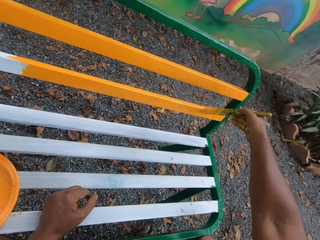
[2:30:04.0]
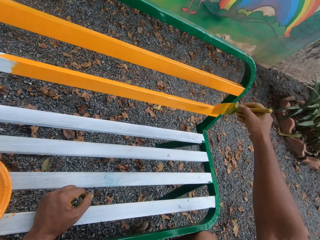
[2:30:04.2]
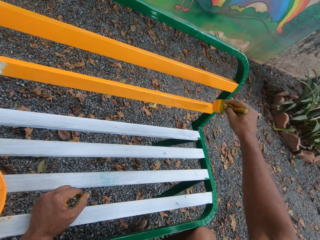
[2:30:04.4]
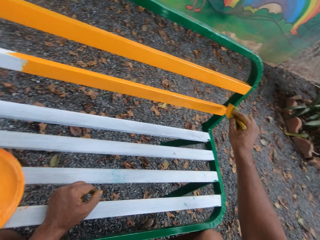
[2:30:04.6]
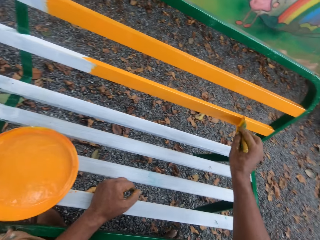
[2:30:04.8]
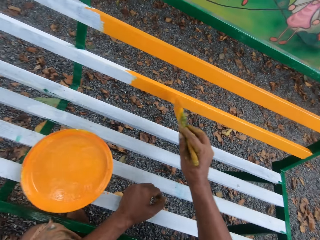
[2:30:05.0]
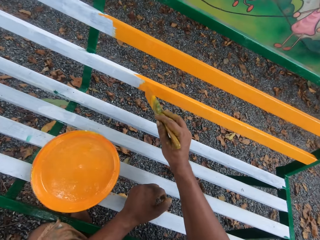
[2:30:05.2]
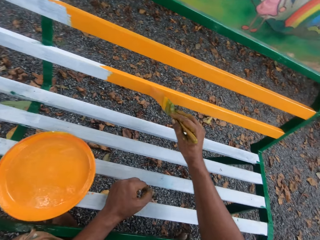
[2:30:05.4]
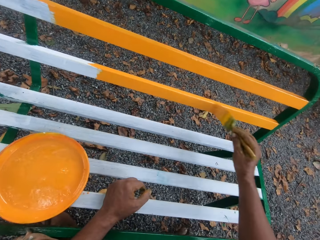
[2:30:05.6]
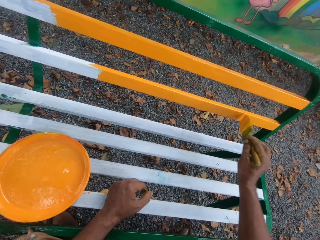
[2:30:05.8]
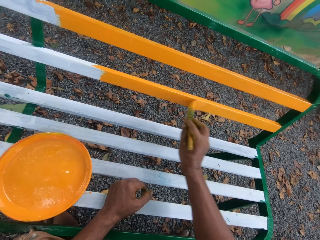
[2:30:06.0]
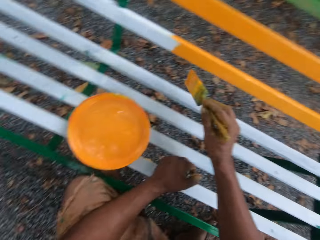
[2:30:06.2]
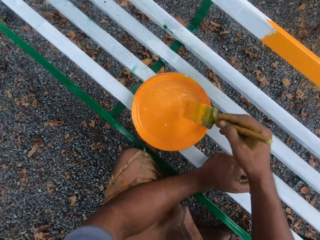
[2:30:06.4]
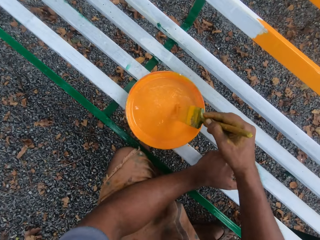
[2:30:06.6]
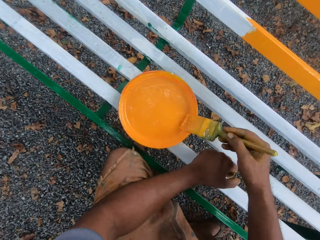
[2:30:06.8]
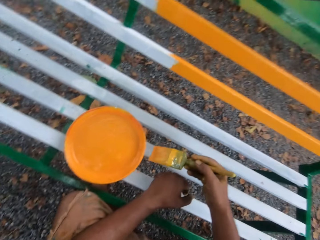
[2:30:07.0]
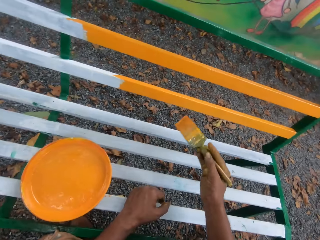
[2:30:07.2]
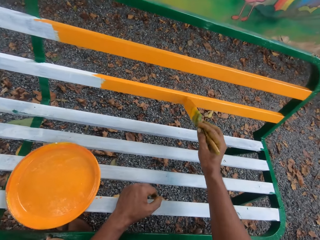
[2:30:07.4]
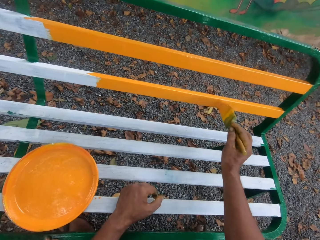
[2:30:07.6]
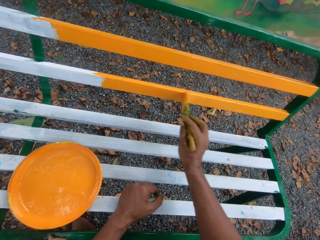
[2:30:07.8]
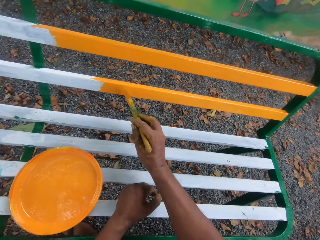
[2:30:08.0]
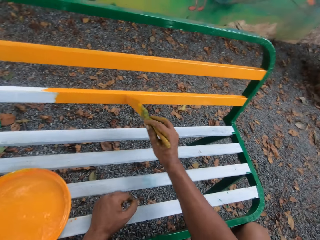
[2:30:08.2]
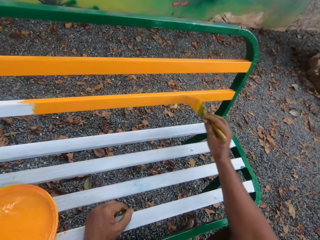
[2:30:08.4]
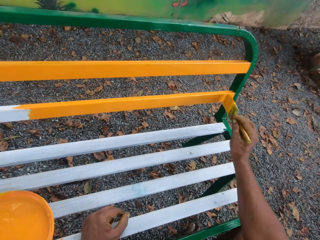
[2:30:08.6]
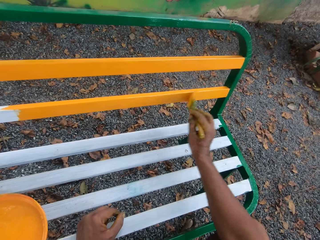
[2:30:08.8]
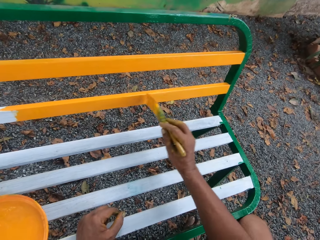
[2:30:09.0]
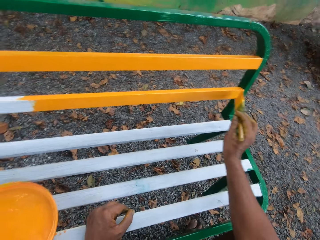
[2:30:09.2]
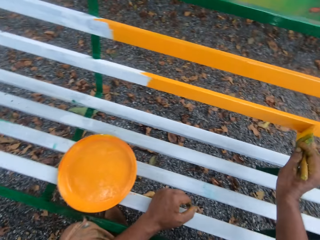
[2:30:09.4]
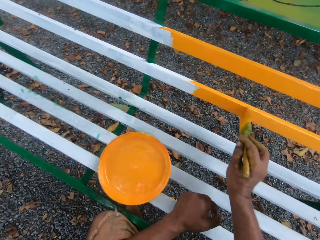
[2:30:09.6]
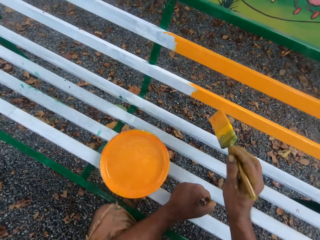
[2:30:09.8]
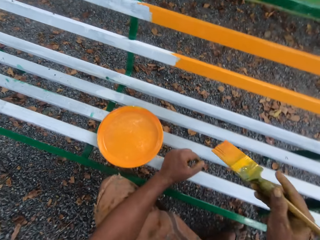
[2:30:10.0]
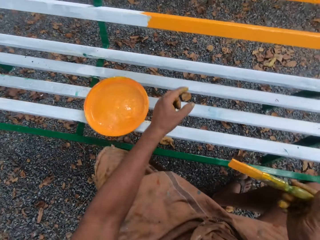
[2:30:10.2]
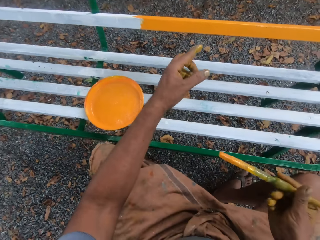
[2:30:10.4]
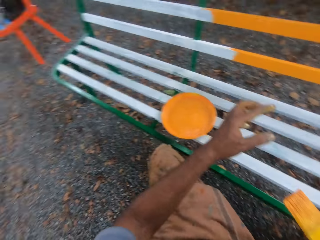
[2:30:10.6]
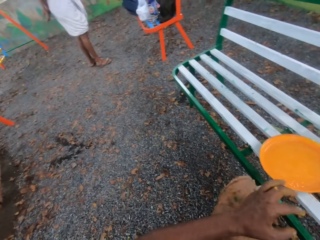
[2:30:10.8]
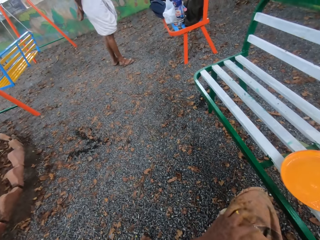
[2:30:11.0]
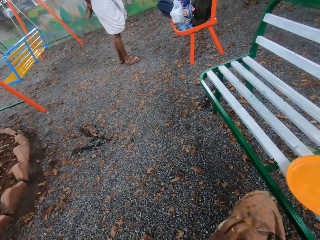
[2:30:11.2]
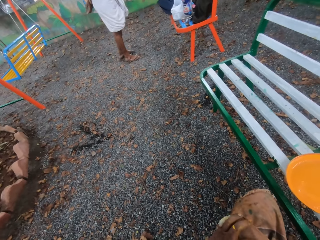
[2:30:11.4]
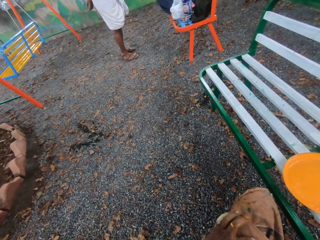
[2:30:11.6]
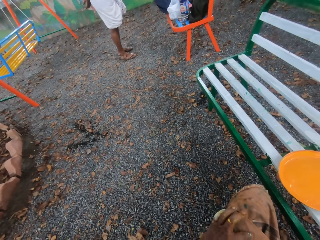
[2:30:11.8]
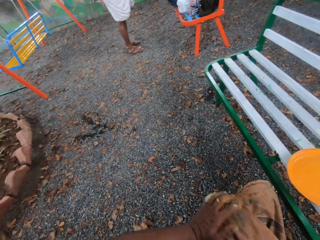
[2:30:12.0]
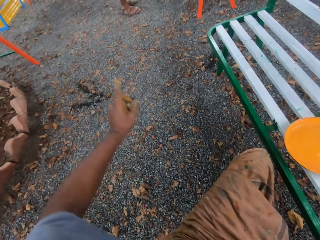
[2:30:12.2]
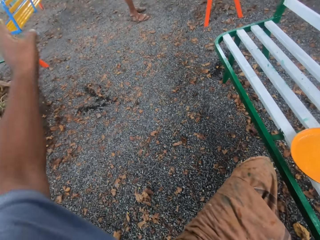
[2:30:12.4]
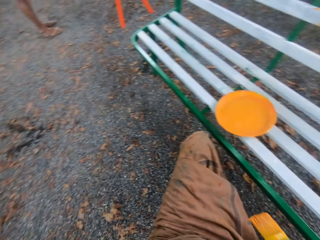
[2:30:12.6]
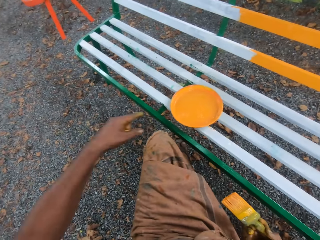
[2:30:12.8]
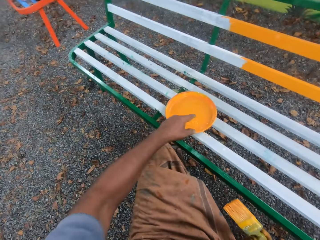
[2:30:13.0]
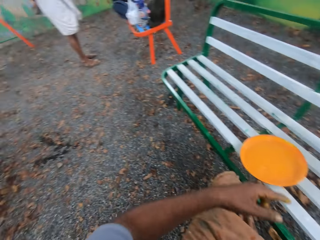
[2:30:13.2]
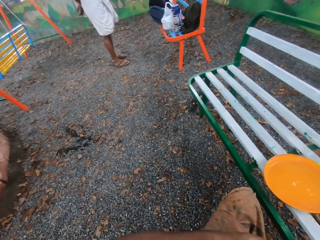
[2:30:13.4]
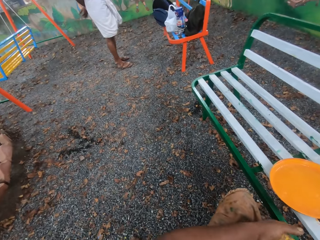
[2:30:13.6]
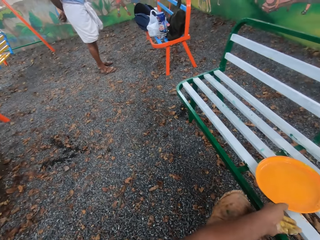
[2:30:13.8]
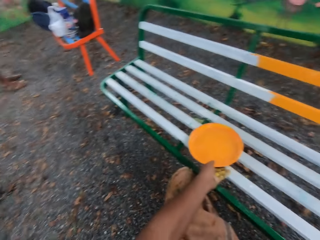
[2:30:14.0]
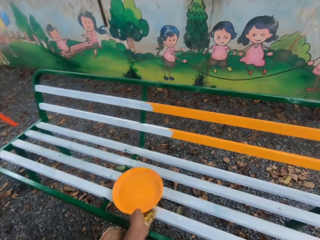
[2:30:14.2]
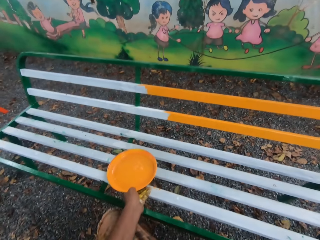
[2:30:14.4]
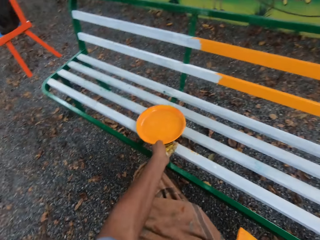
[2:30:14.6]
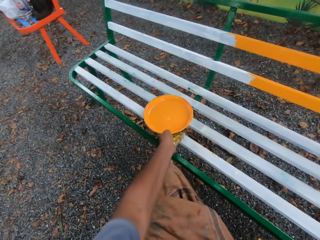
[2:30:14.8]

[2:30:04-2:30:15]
The camera wearer dips the brush into the paint. They paint the bench with the brush. They talk to a man.

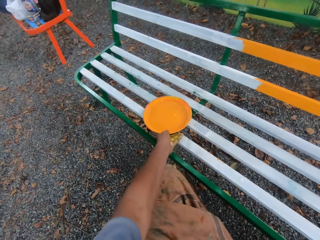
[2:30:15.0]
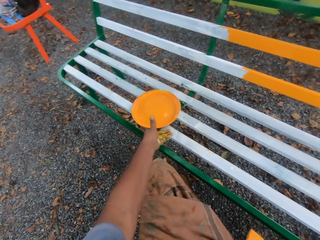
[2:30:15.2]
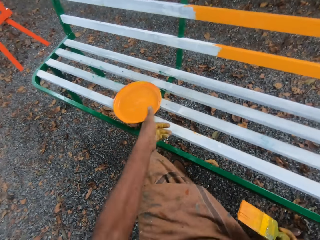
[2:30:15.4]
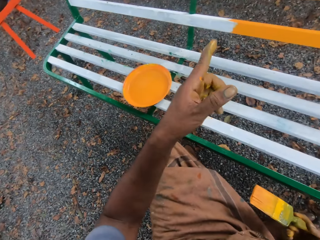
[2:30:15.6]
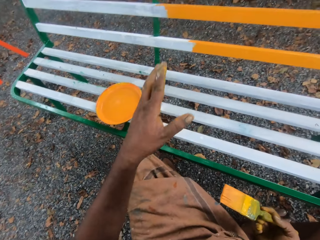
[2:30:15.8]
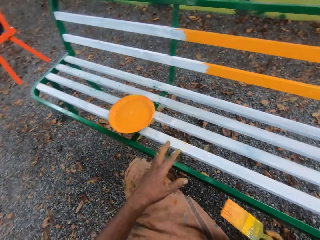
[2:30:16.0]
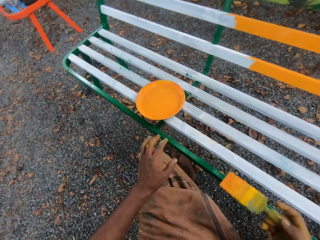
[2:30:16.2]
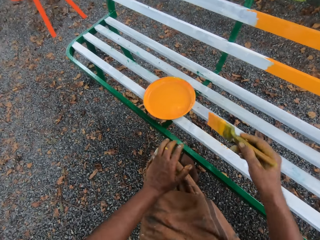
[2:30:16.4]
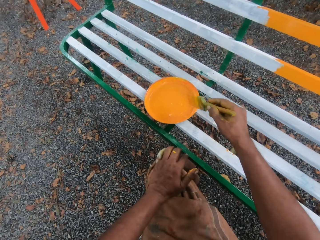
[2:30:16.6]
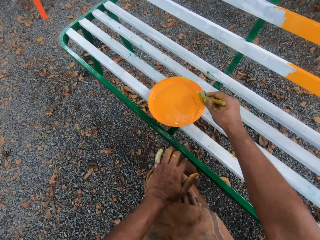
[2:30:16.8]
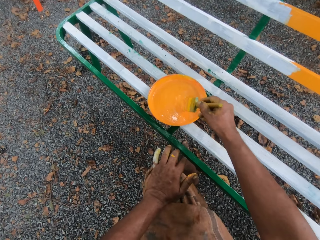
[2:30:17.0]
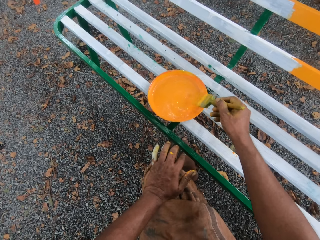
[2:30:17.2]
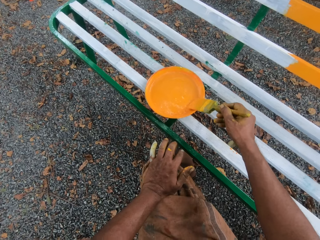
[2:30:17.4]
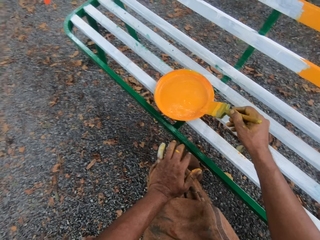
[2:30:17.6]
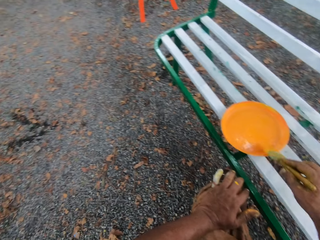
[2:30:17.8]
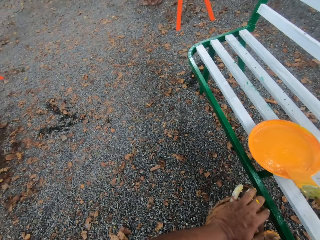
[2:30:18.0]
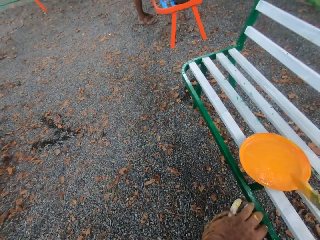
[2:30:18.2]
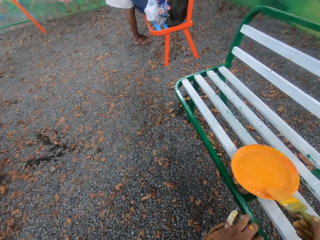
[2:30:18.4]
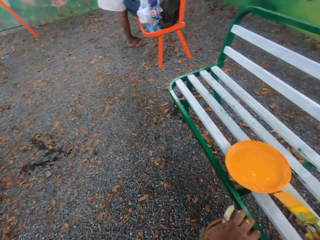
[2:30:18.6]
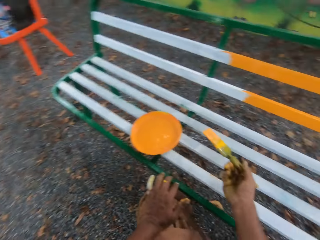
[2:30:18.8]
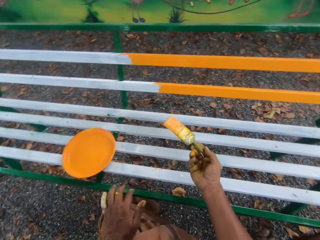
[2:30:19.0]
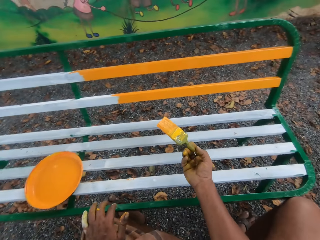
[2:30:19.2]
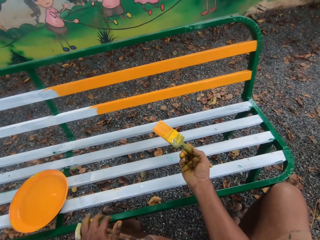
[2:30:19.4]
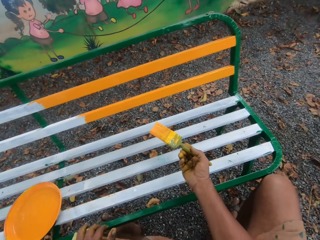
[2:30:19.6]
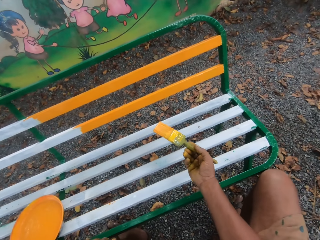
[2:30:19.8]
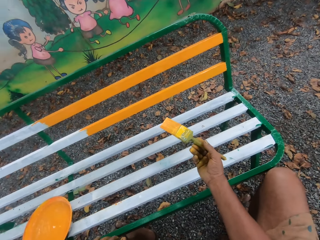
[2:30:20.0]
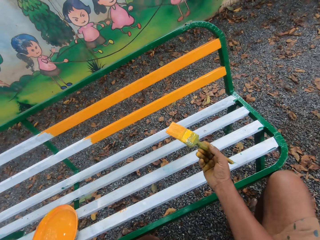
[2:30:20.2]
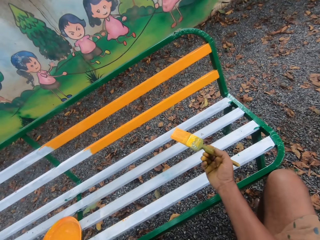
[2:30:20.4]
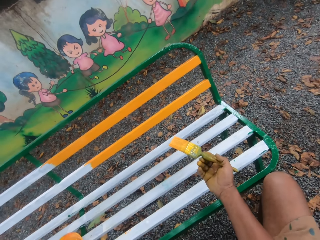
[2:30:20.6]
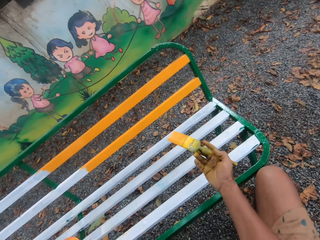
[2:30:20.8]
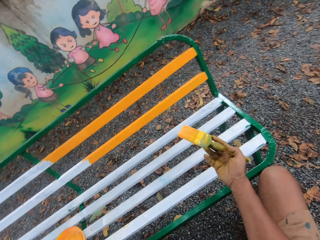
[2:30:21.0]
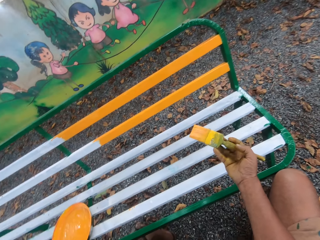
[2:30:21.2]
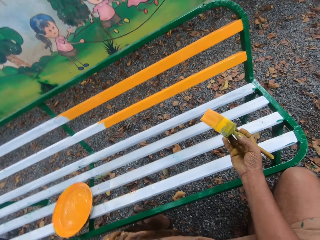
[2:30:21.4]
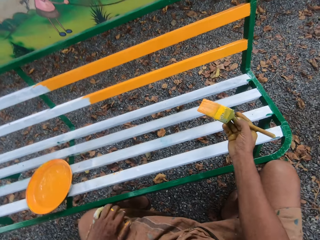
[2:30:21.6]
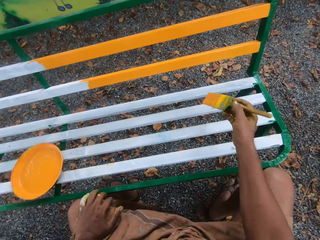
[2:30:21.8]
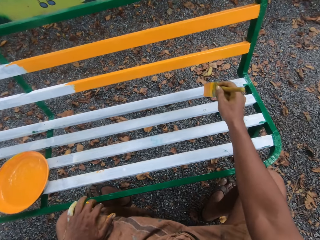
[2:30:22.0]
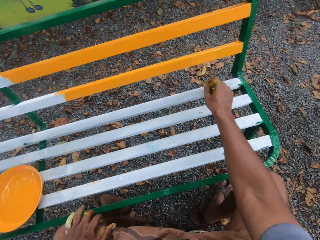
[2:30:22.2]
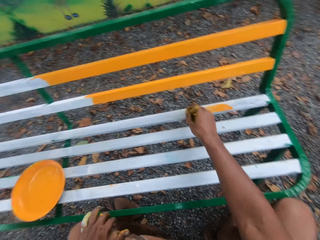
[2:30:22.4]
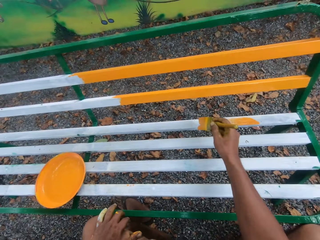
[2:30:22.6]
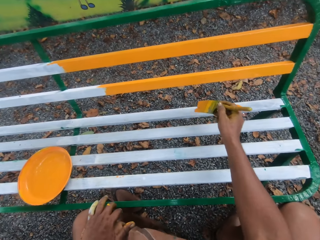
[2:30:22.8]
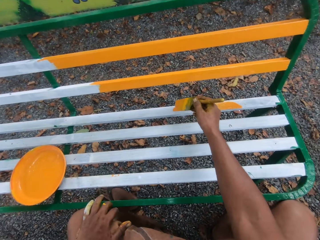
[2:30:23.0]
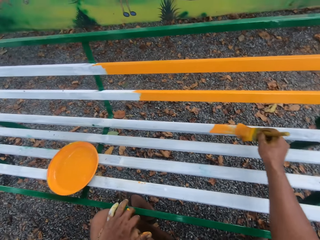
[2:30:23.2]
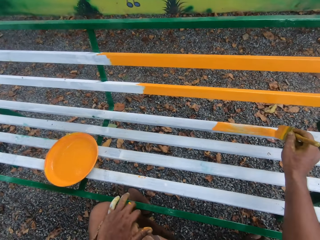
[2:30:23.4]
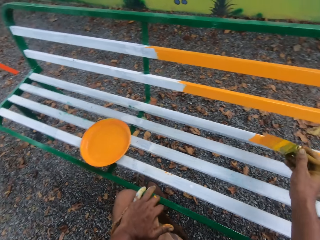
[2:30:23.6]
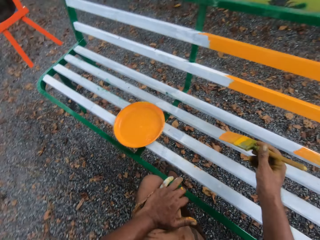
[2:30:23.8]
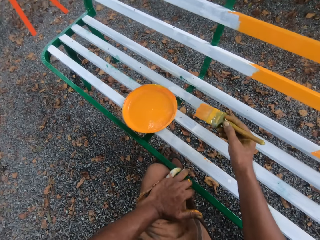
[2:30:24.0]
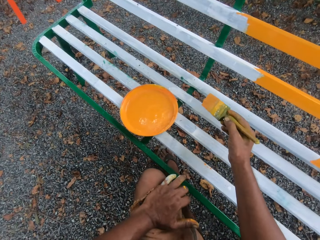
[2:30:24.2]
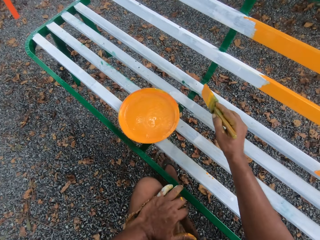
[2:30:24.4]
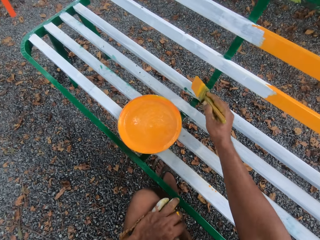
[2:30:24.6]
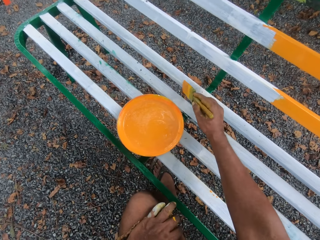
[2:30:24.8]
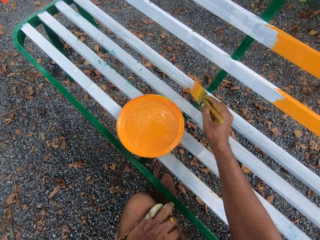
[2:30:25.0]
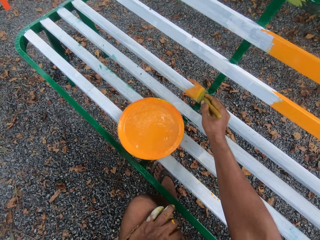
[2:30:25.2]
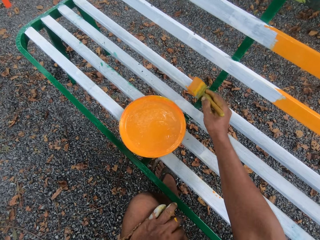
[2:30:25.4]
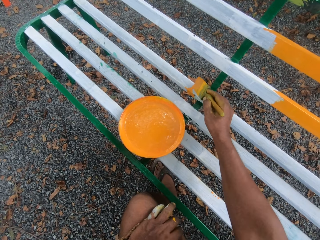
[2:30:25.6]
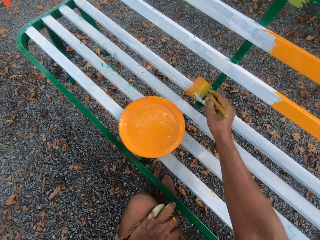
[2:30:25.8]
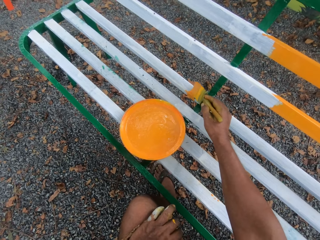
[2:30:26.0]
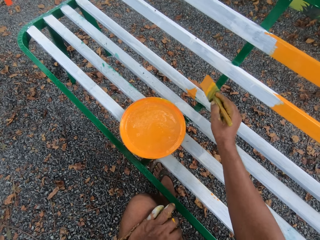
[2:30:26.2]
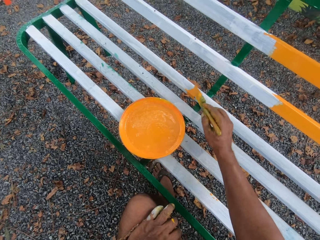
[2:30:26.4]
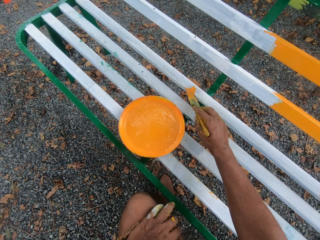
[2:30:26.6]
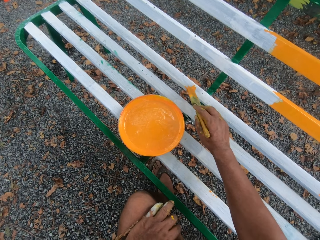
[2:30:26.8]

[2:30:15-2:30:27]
The camera wearer dips the brush into the paint. They paint a bench with a paint brush.
